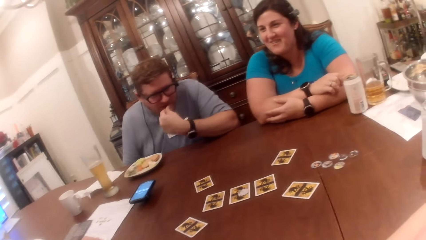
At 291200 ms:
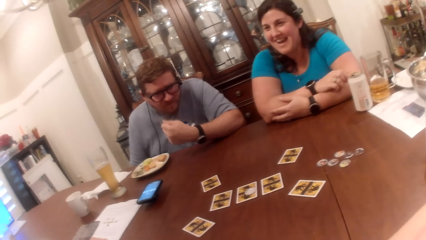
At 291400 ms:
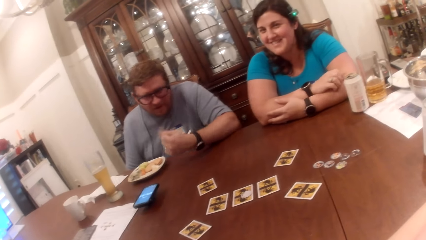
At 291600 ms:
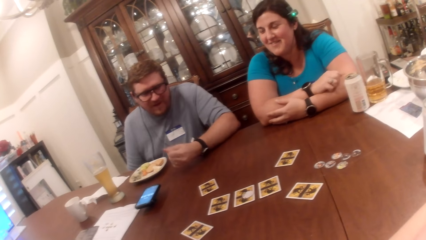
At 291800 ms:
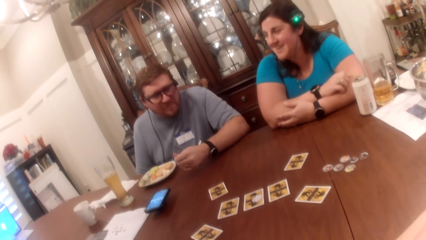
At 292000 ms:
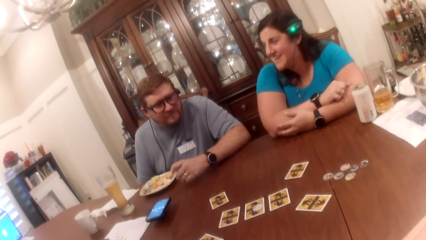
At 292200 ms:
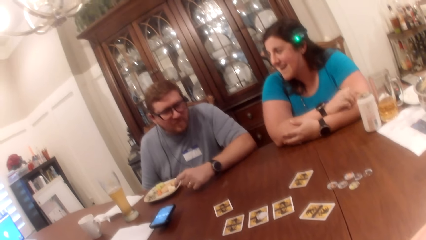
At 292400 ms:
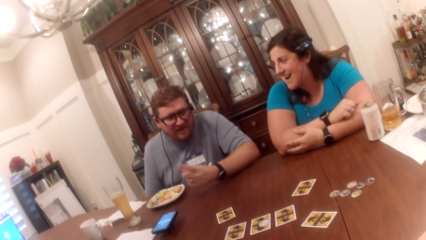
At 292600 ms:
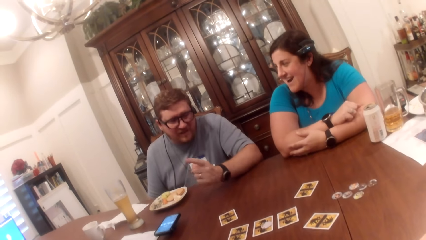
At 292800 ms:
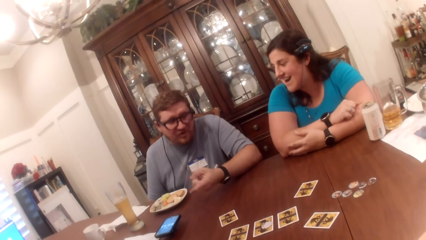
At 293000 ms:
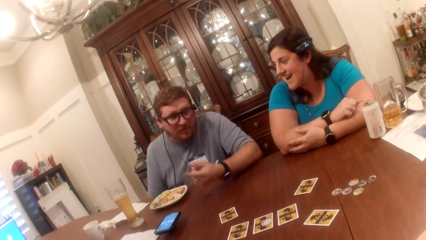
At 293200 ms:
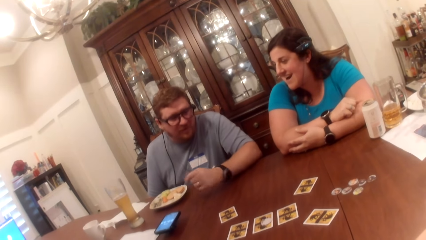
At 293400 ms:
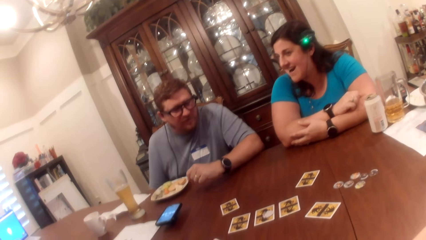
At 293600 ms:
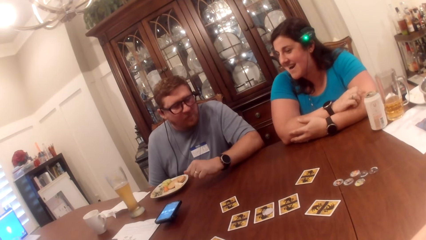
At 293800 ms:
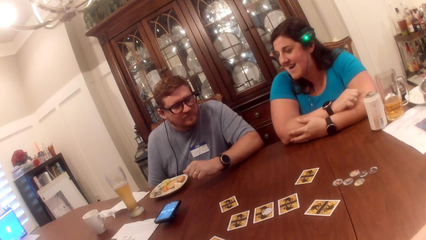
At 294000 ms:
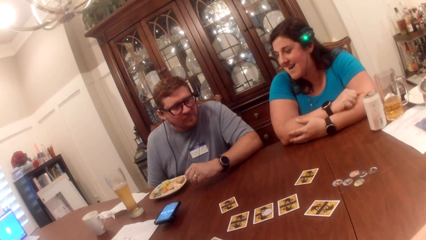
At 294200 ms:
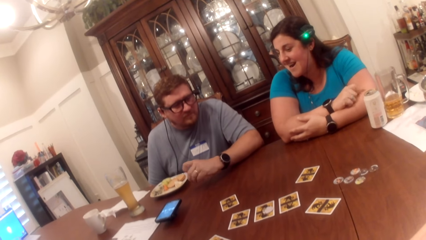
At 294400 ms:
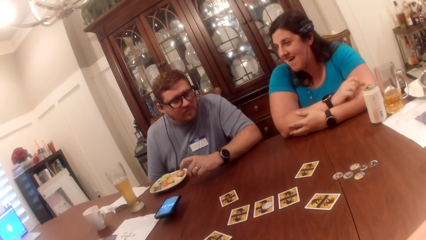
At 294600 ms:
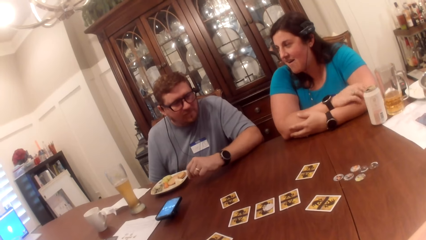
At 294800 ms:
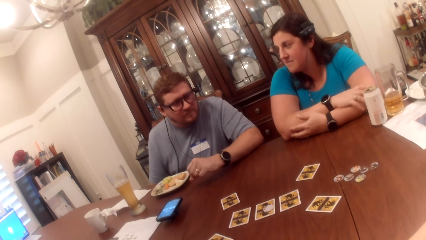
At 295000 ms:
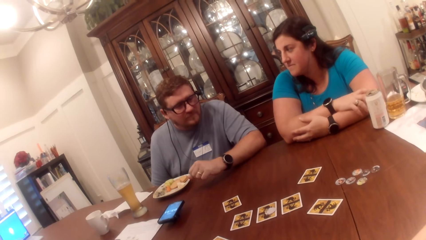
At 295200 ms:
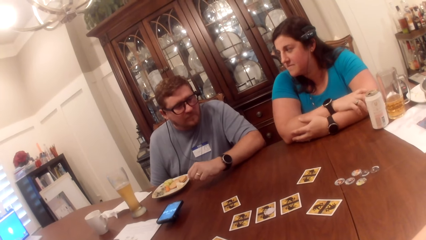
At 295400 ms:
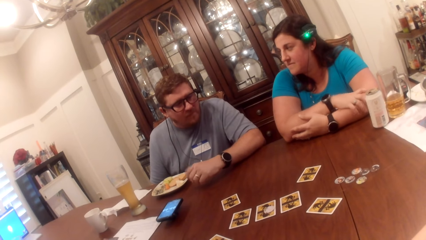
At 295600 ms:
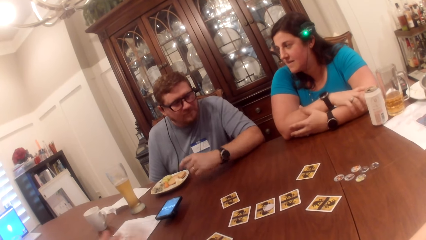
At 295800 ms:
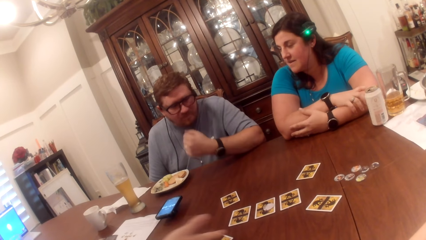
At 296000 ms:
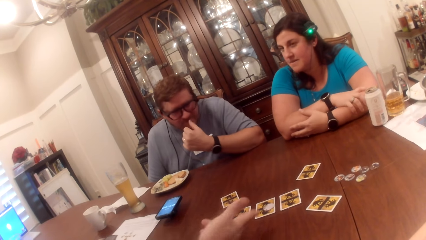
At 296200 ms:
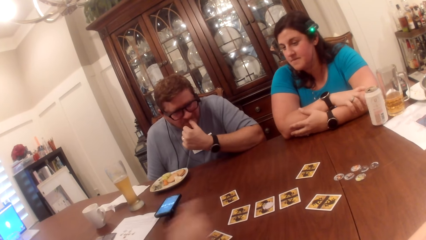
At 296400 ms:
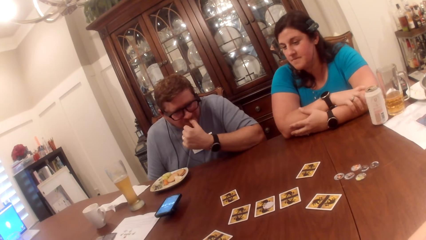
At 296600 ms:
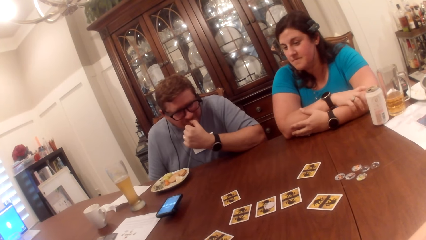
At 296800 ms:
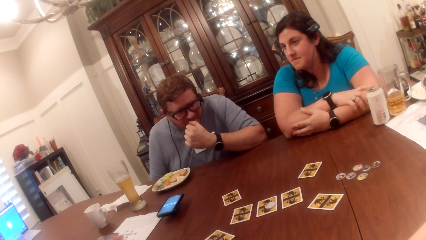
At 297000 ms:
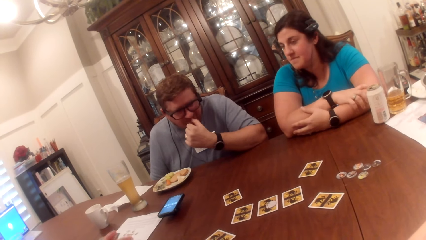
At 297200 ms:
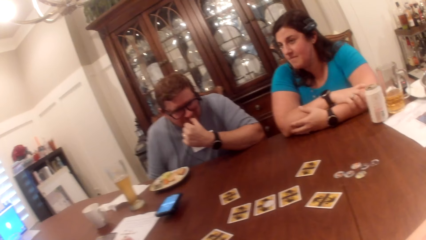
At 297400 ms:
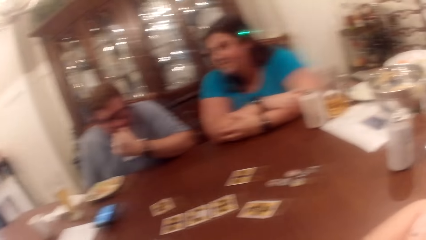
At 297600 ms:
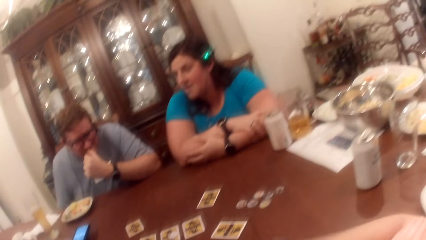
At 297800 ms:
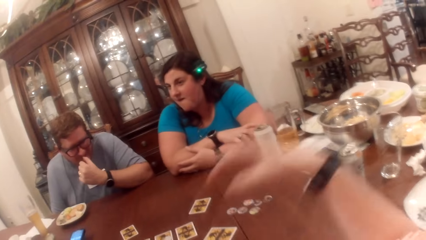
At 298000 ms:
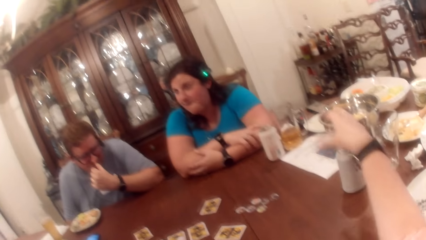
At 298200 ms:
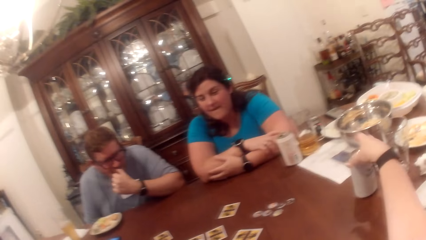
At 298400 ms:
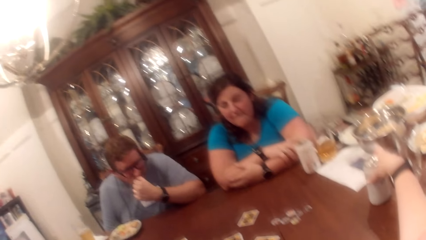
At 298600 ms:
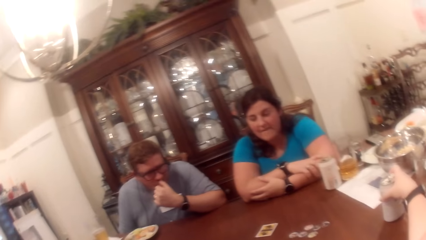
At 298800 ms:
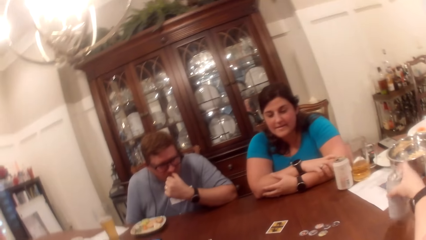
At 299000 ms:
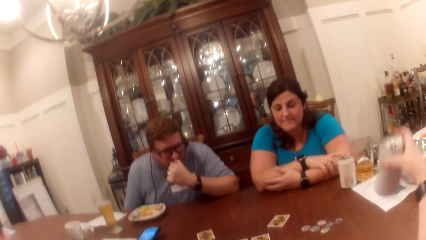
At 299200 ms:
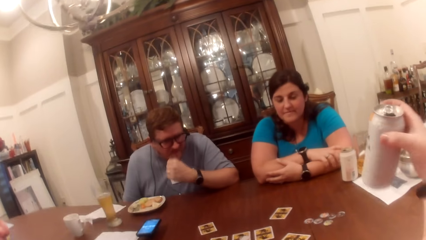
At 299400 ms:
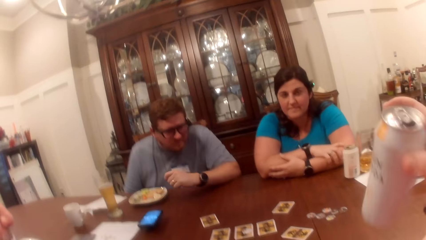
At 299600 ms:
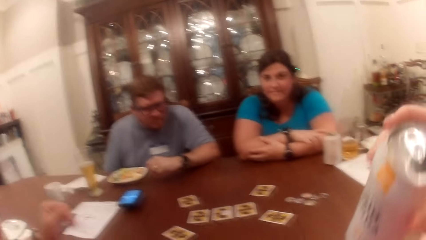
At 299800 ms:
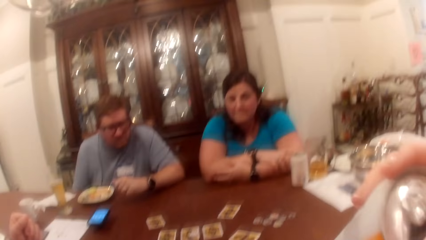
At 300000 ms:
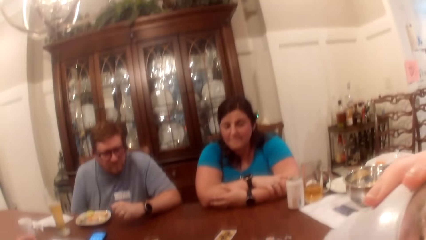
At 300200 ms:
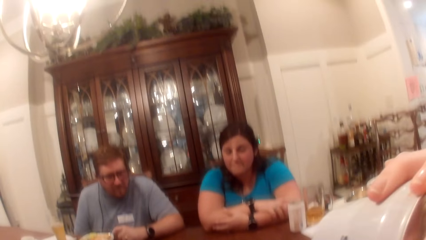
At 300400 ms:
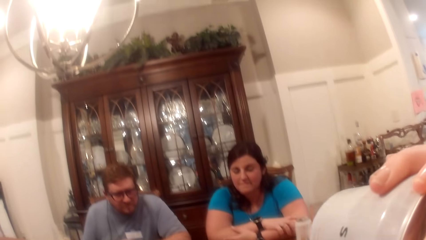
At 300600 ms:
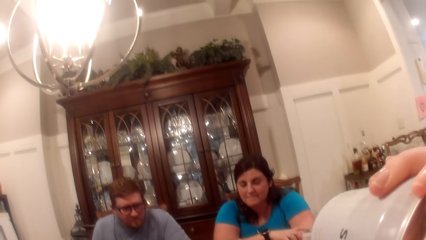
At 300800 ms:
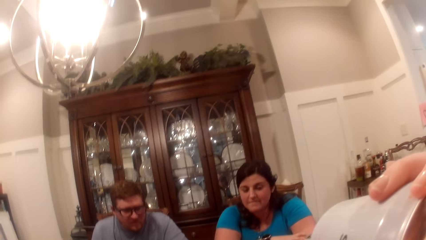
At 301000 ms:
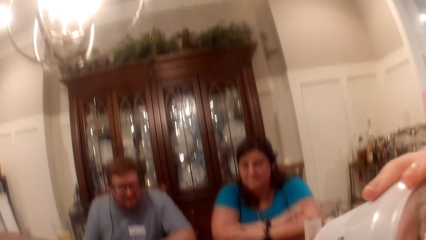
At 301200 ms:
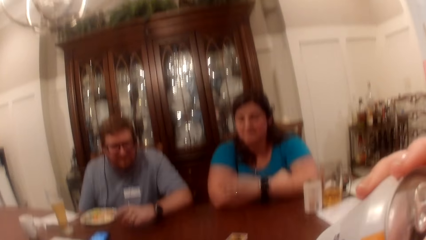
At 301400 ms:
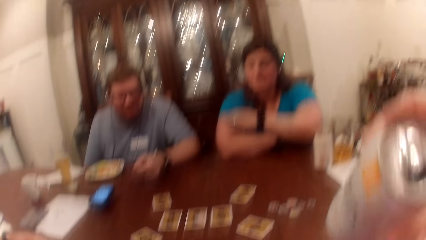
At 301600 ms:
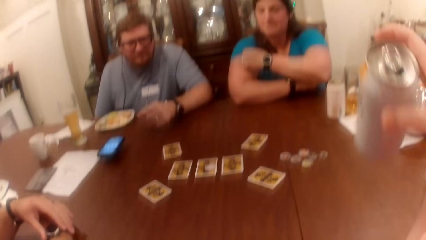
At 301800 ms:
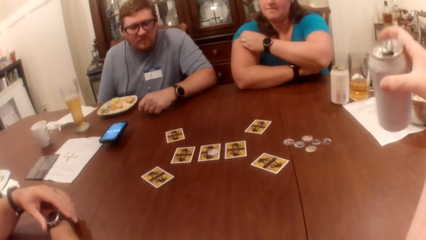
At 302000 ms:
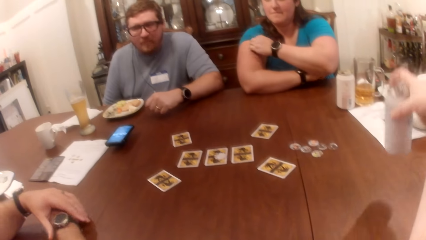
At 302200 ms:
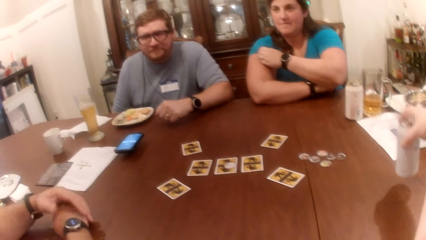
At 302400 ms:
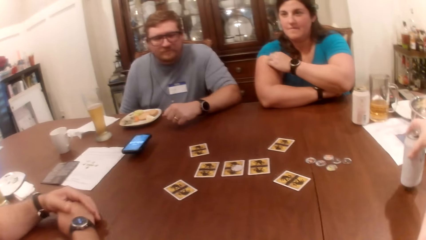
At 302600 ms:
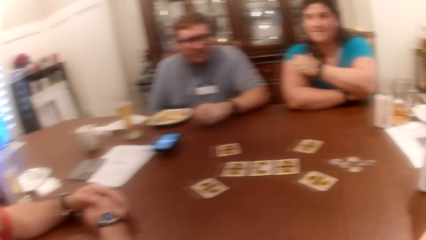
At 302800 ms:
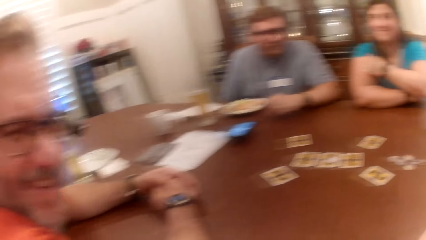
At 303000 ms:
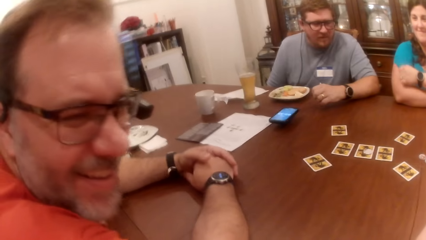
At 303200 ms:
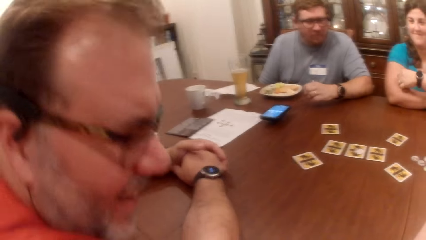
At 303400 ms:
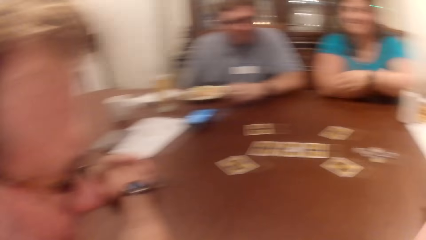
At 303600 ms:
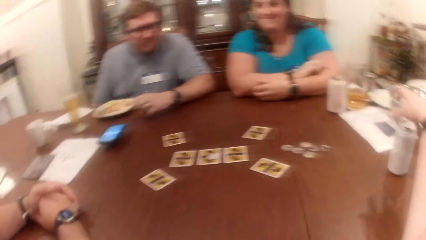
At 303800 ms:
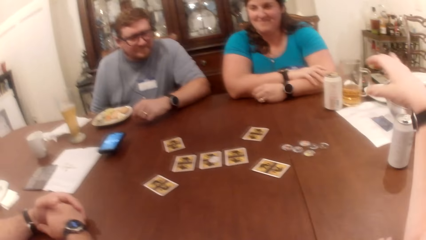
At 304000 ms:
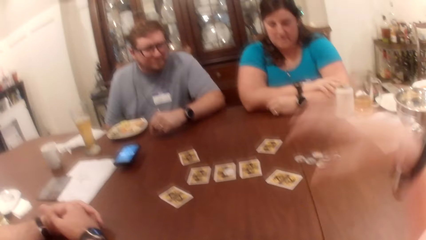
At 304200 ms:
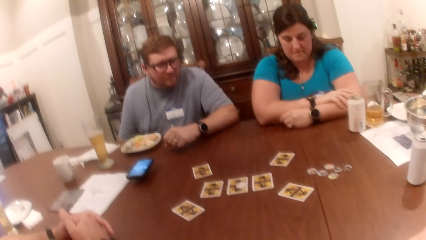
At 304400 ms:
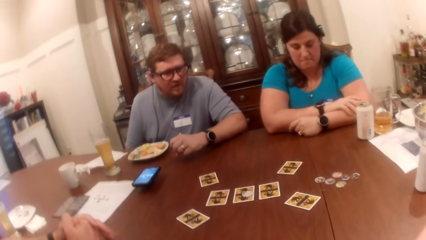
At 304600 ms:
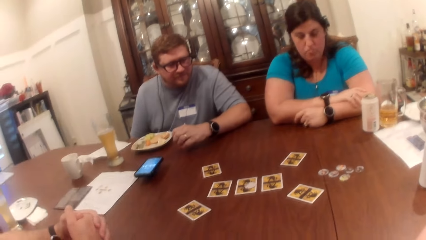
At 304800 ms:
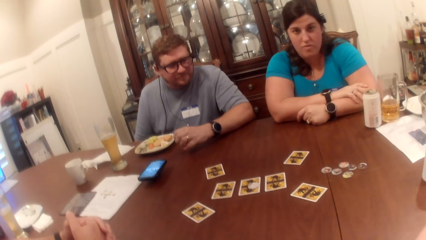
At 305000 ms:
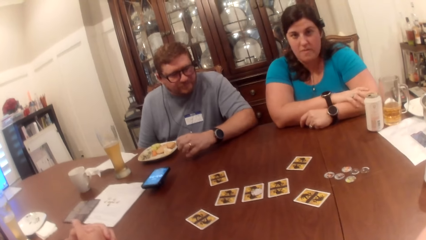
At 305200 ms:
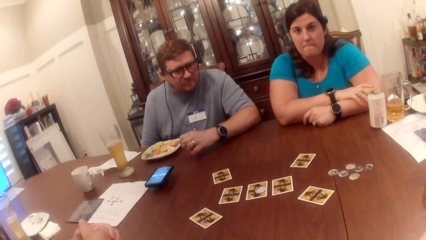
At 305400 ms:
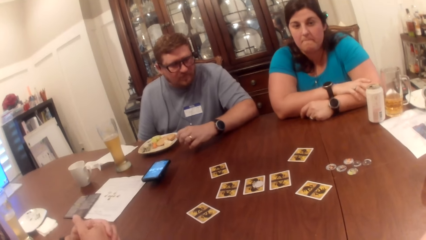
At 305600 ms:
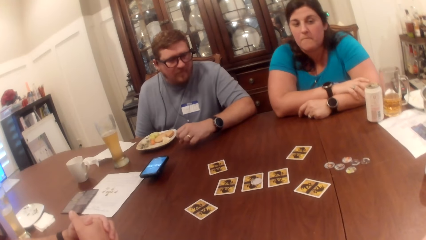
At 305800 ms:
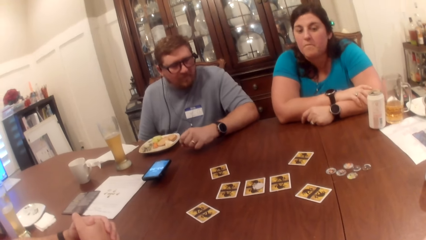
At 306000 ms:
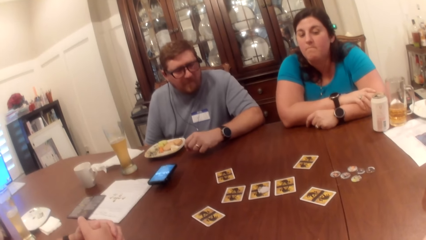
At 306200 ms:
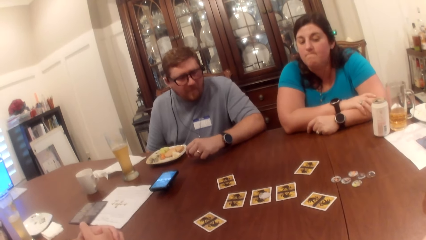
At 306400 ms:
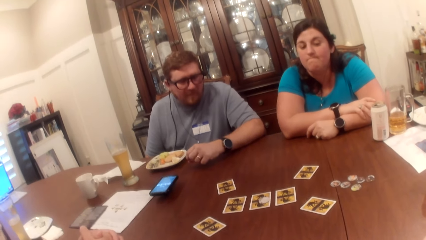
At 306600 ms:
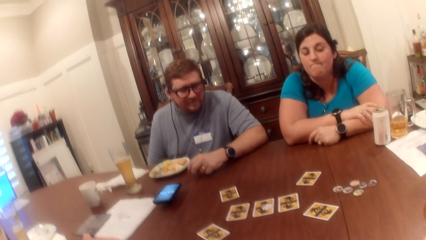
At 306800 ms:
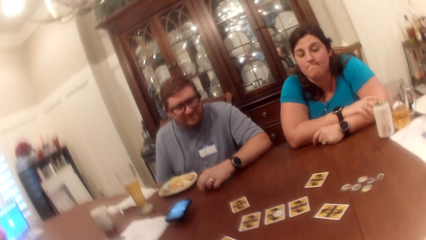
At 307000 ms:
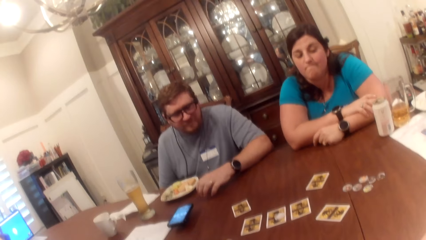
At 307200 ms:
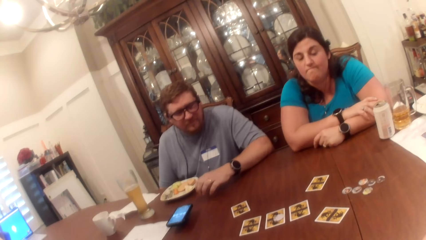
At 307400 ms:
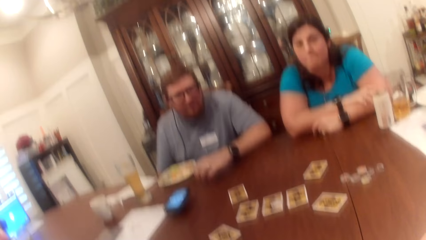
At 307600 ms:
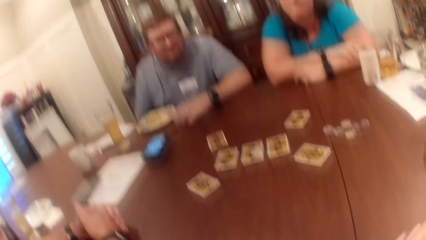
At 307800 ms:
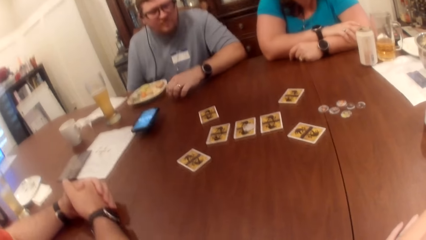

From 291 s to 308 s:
A man eats the food in his left hand. Another man touches his face with his left hand. The camera wearer picks a can drink on the table with her right hand. She drinks from the can in her right hand. A woman scratches her right arm with her left hand. The camera wearer drops the can in her right hand on the table. She looks around.
